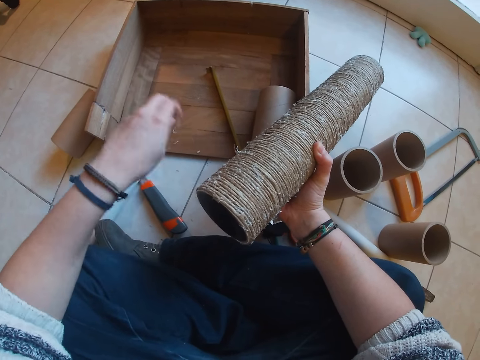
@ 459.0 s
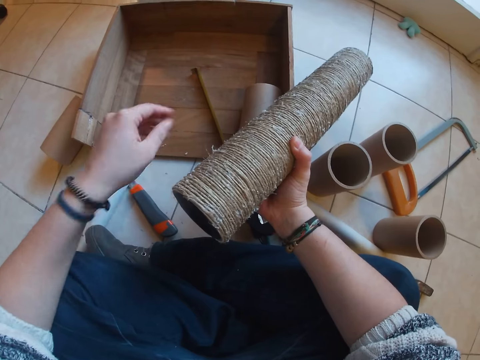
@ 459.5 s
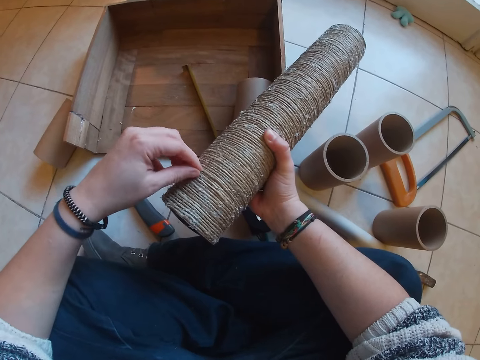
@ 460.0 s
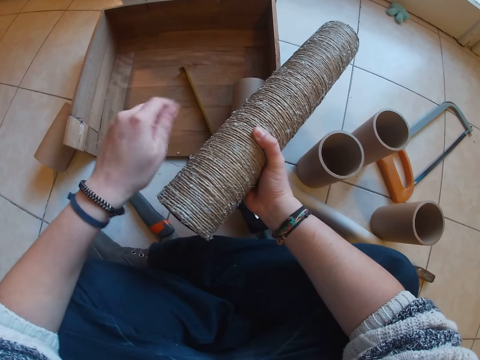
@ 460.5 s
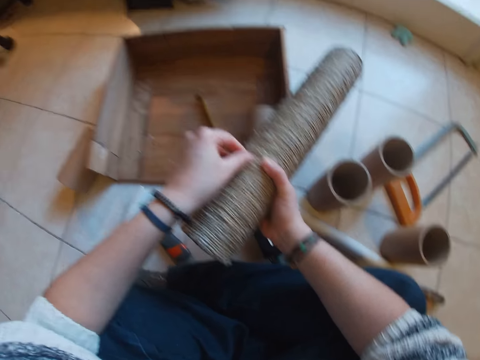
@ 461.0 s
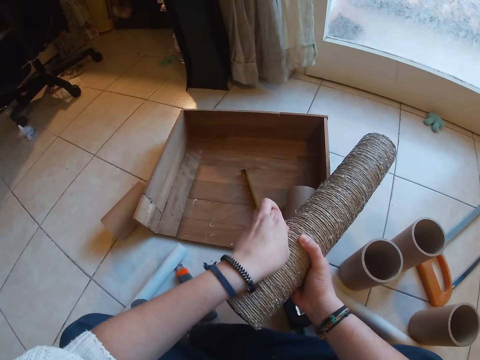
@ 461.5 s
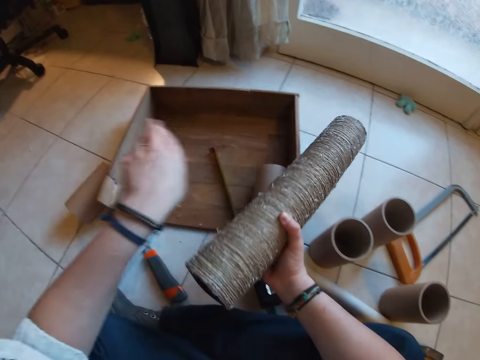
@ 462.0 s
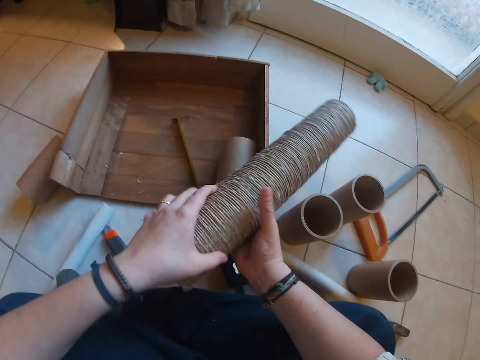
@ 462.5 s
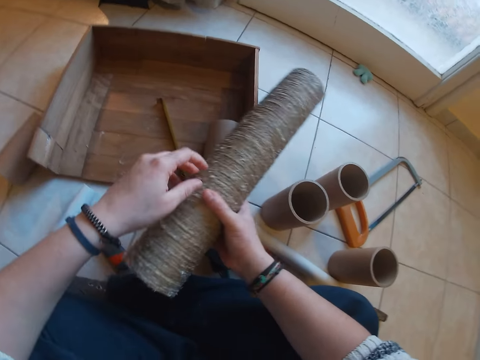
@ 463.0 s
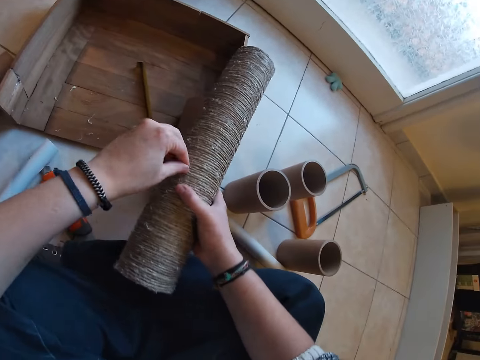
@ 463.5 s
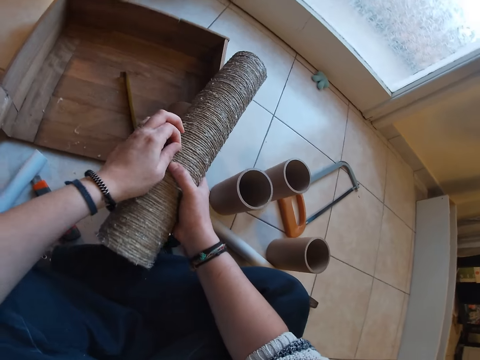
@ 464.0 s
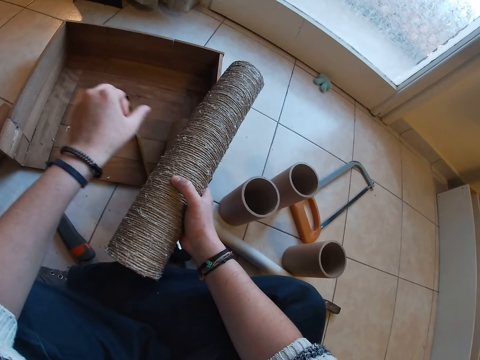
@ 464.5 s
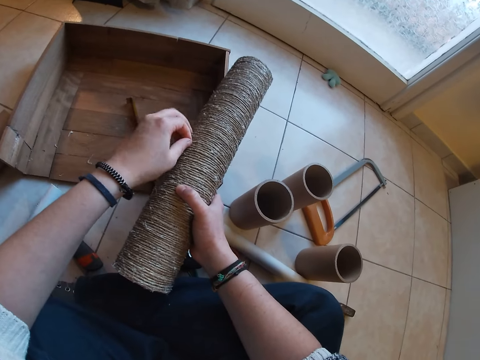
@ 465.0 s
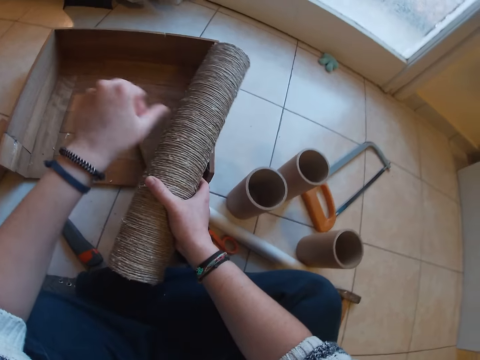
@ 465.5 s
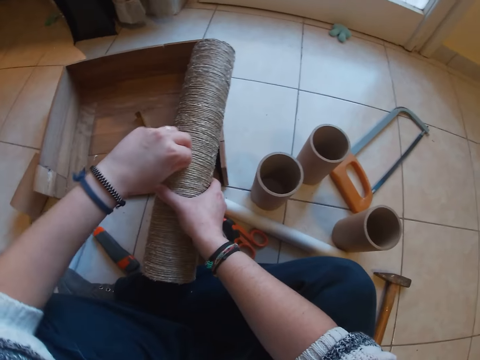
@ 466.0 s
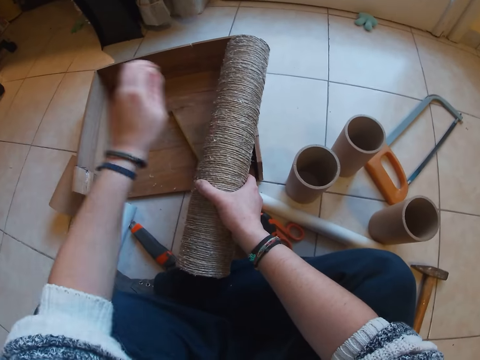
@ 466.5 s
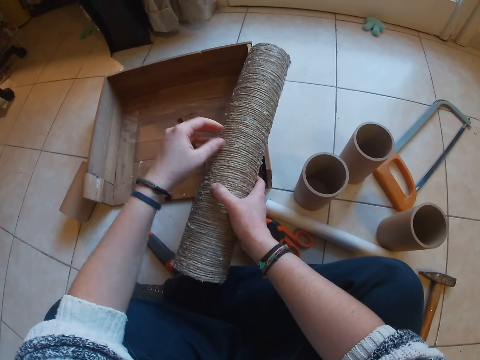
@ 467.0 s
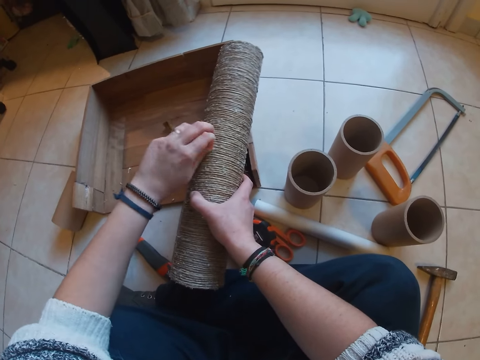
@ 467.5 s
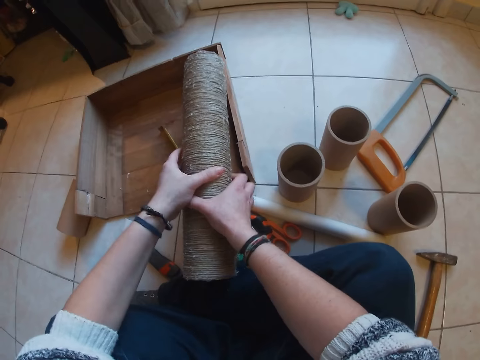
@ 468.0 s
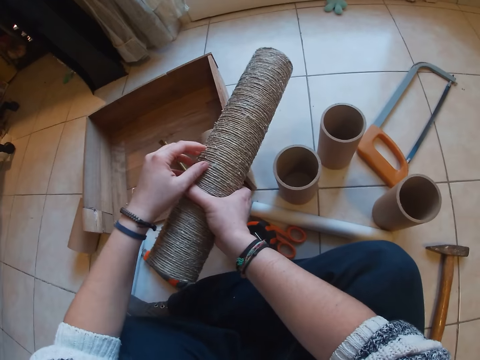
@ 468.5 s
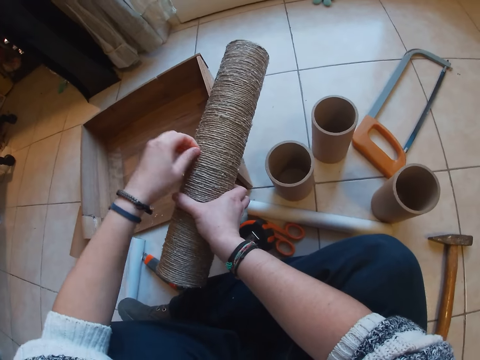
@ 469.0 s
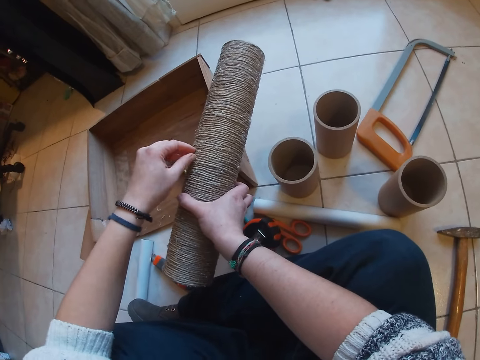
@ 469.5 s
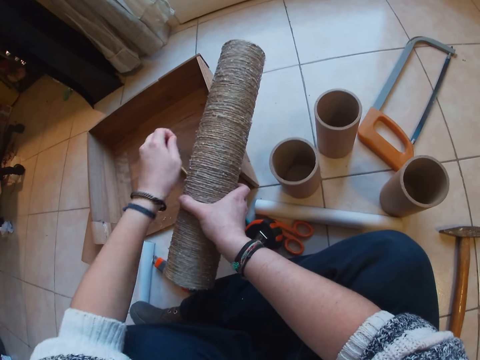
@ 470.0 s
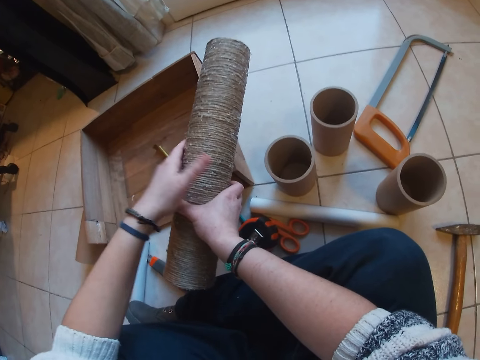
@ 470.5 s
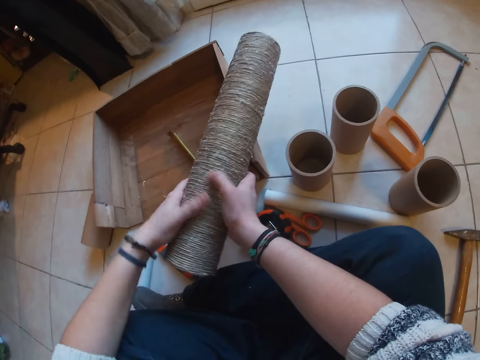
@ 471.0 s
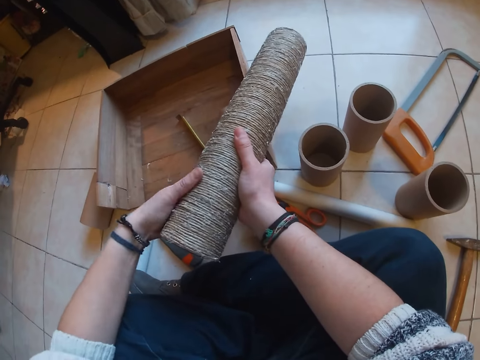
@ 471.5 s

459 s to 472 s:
The camera wearer turns the twined cardboard tube in her right hand with her left hand. She removes particles from the twined cardboard tube in her right hand with her right hand. She turns the twined cardboard tube in her right hand with her right hand. She removes particles from the twined cardboard tube in her right hand with her right hand.

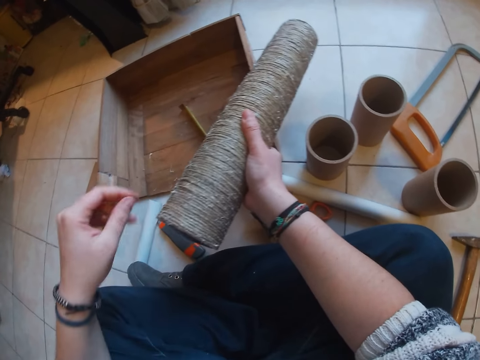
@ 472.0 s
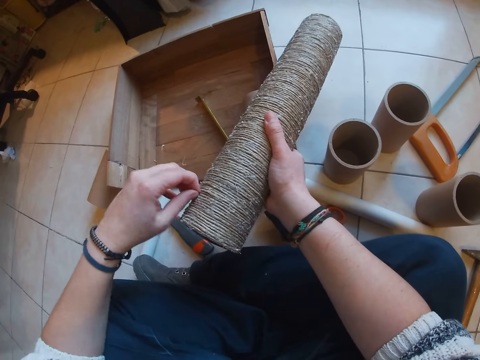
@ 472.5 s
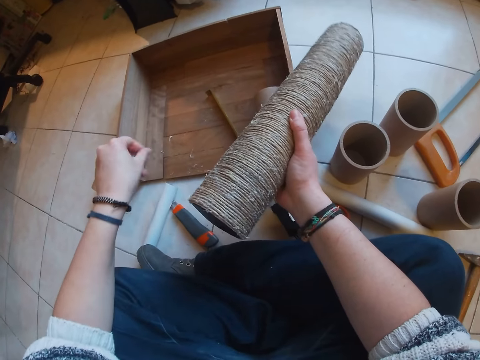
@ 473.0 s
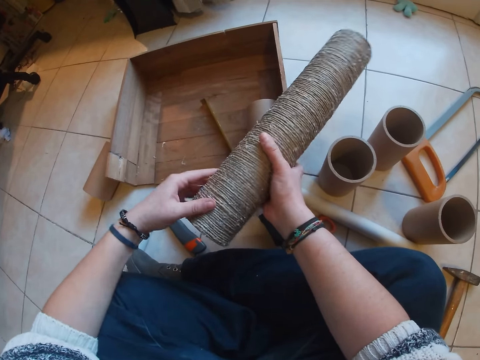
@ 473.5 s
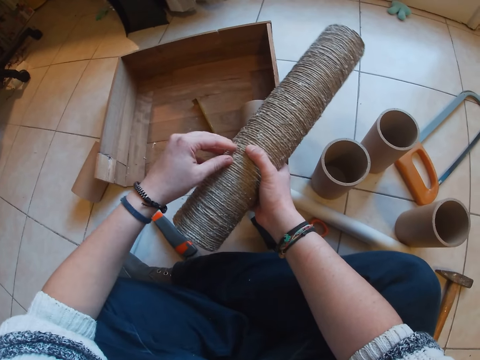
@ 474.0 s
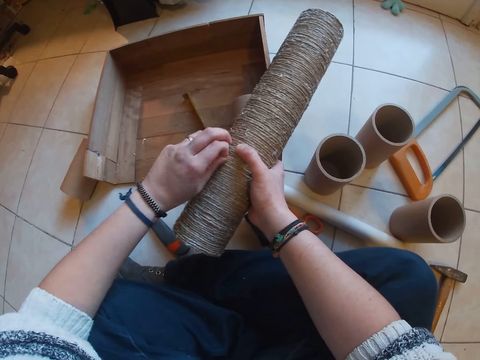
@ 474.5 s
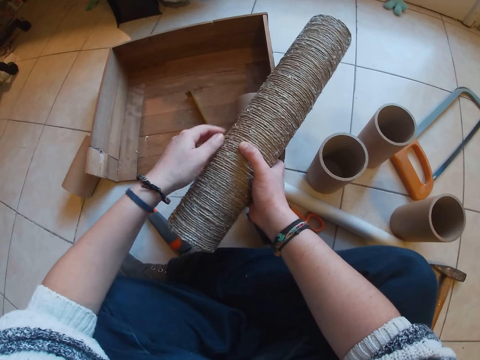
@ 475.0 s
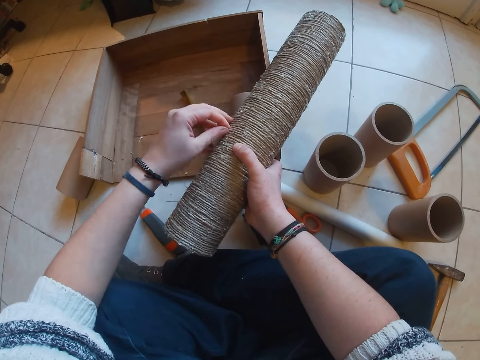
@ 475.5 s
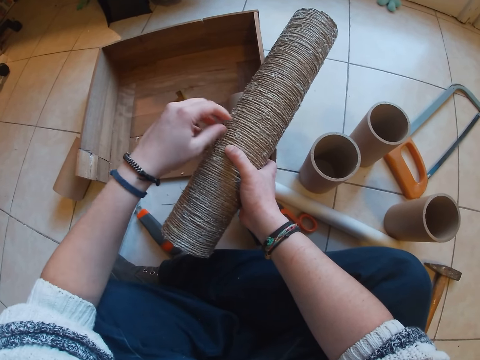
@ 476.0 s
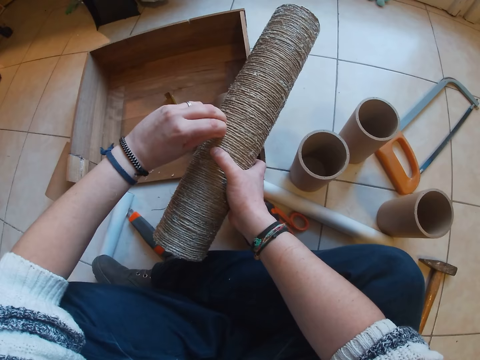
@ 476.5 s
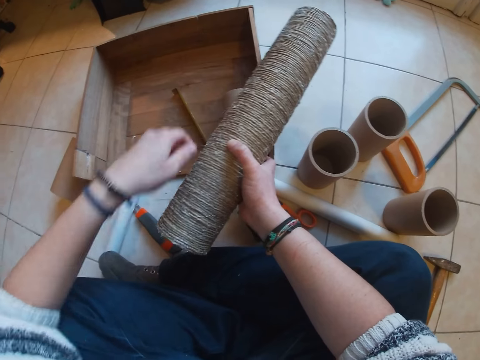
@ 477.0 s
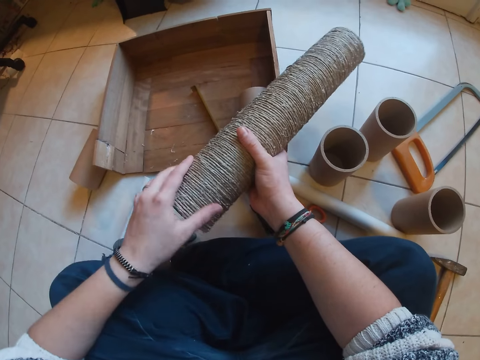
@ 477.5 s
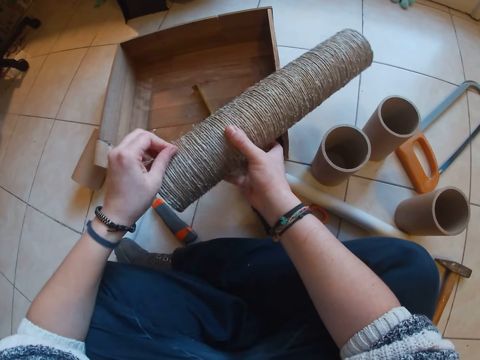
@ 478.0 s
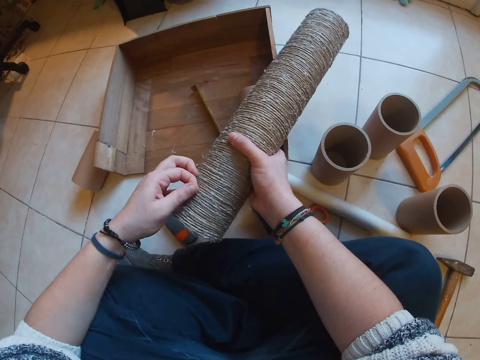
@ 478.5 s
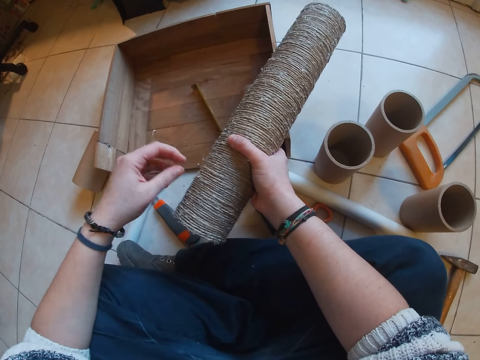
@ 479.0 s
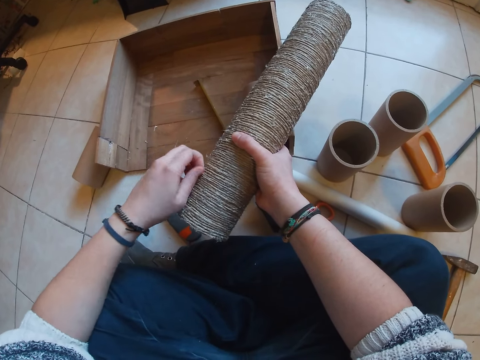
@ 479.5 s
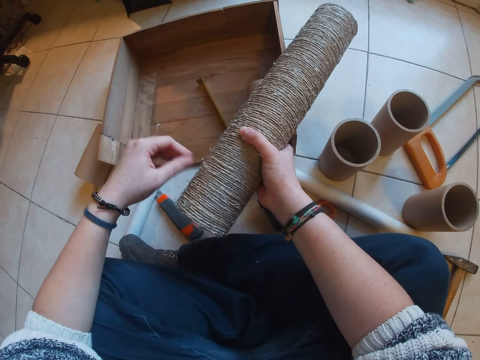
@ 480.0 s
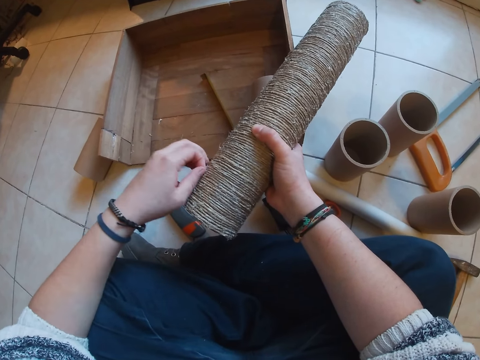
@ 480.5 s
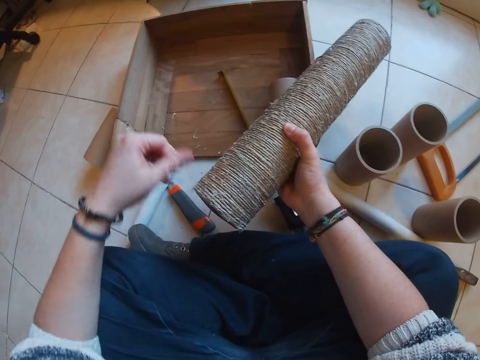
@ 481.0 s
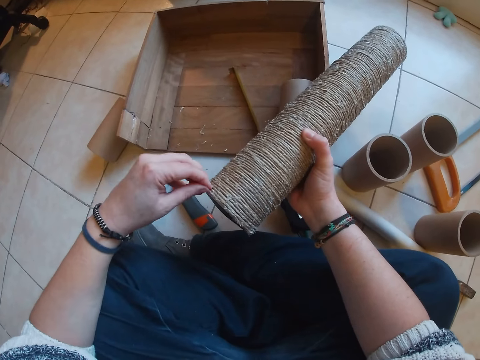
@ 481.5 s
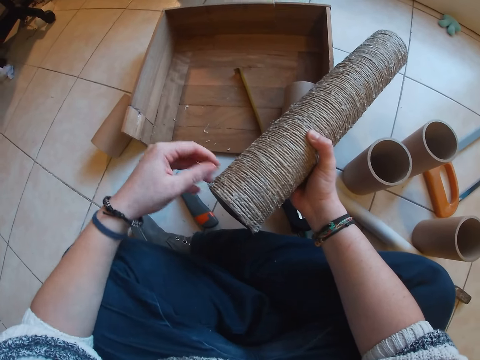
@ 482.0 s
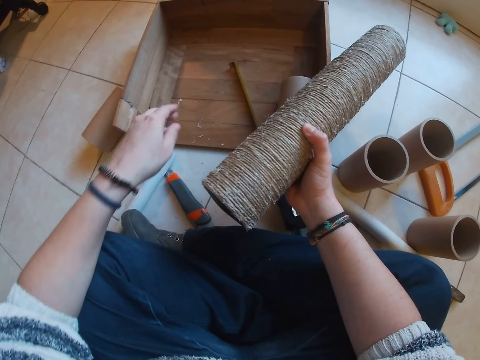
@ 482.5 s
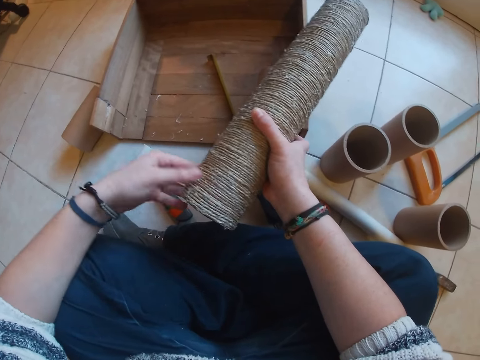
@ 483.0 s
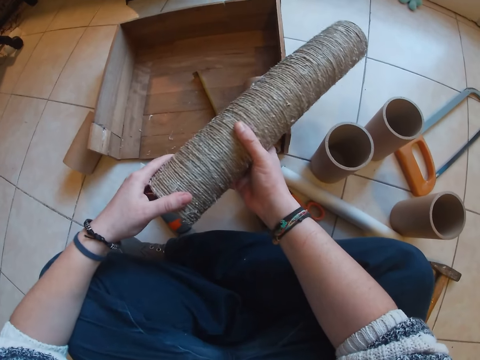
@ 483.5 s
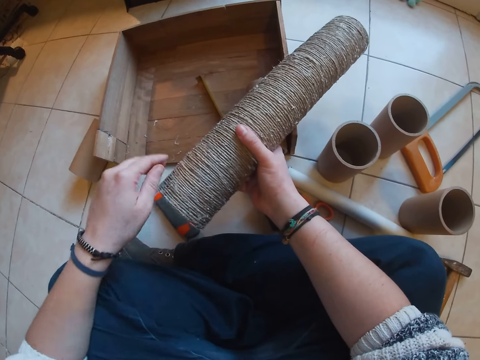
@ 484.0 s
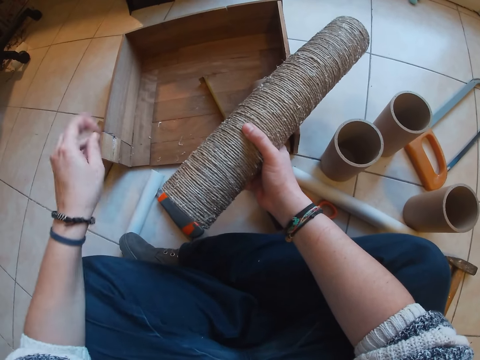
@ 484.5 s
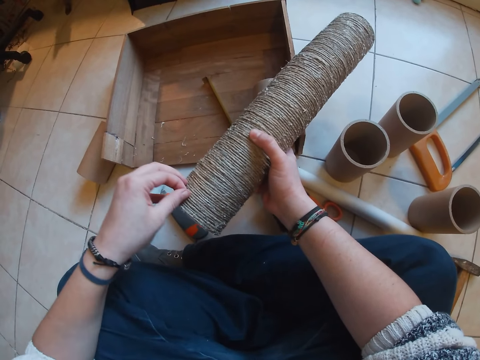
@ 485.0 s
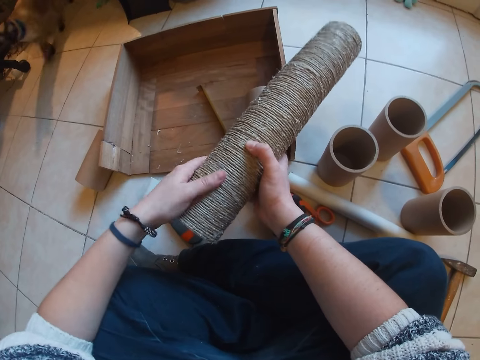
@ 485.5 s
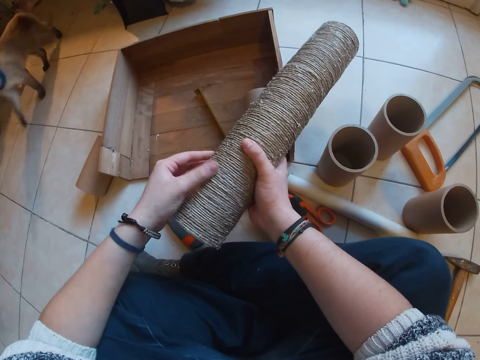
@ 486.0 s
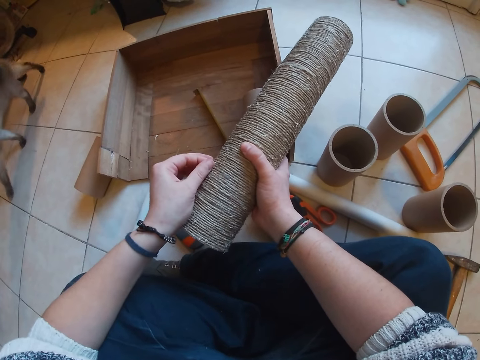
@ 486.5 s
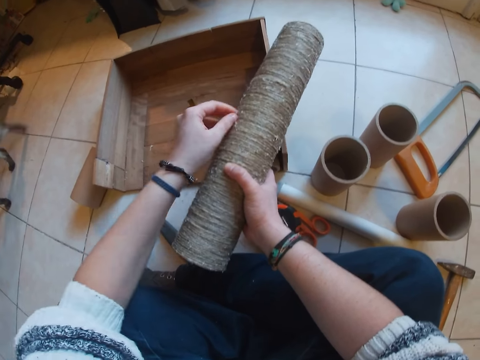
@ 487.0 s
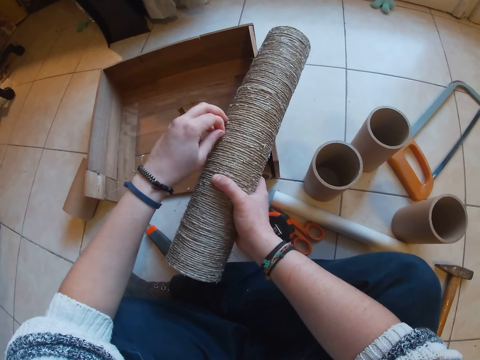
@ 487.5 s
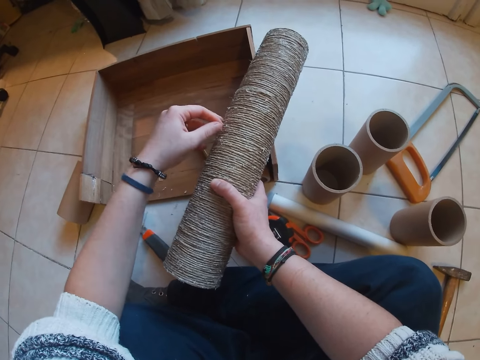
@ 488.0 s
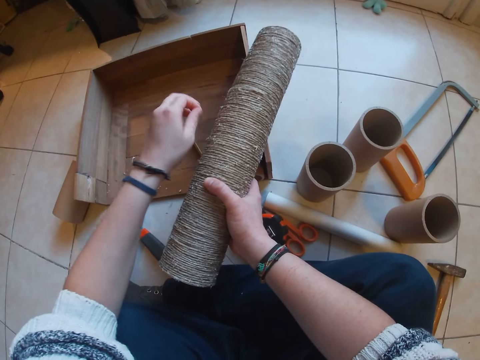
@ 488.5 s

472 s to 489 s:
The camera wearer turns the twined cardboard tube in her right hand with her right hand. She removes particles from the twined cardboard tube in her right hand with her right hand. She turns the twined cardboard tube in her right hand with her left hand. She removes particles from the twined cardboard tube in her right hand with her right hand. She turns the twined cardboard tube in her right hand with her left hand. She removes particles from the twined cardboard tube in her right hand with her right hand.
